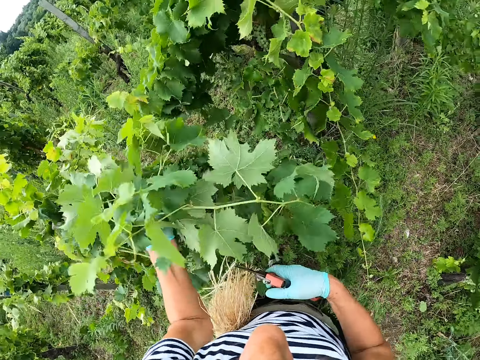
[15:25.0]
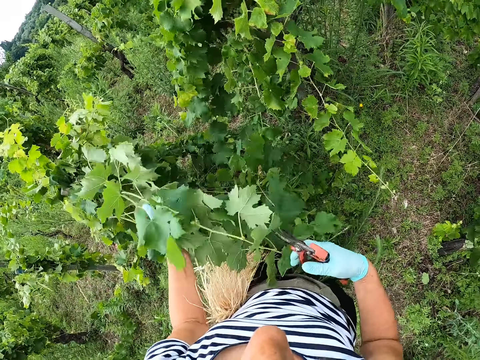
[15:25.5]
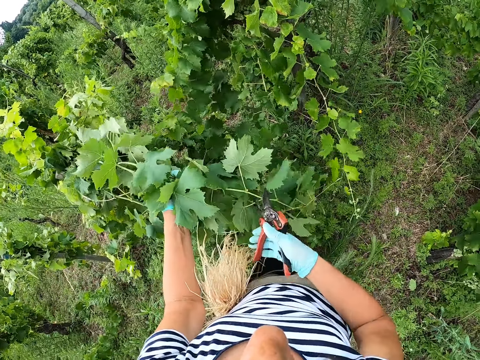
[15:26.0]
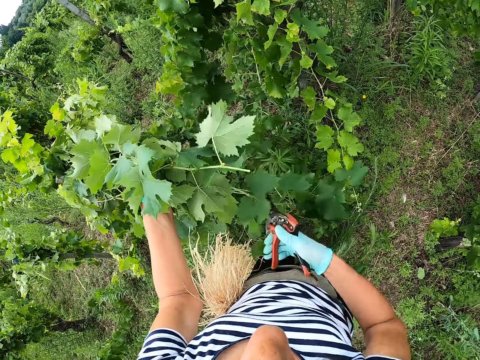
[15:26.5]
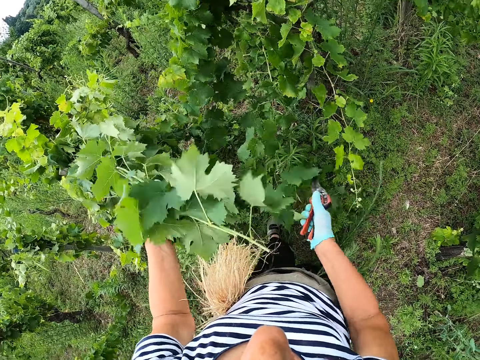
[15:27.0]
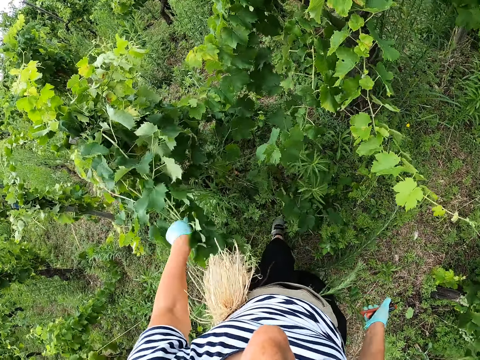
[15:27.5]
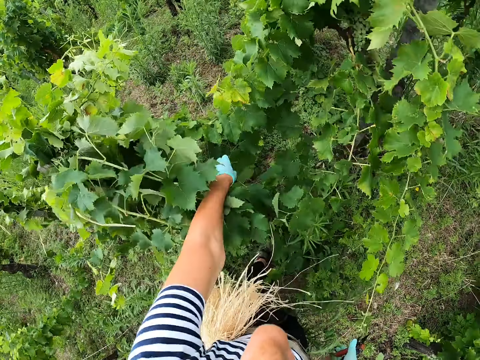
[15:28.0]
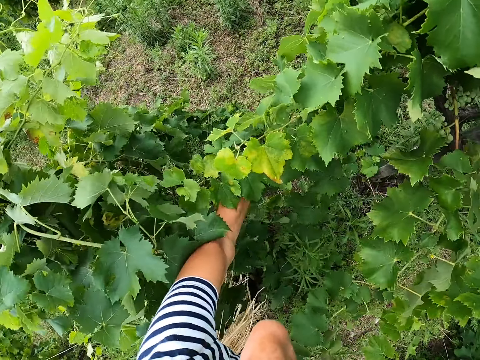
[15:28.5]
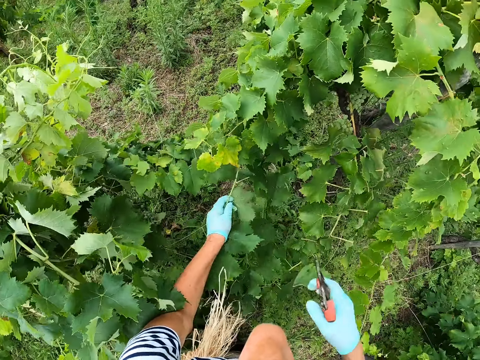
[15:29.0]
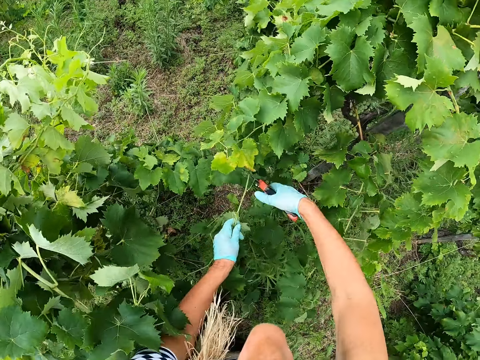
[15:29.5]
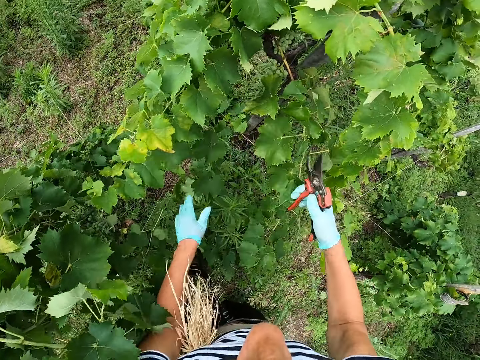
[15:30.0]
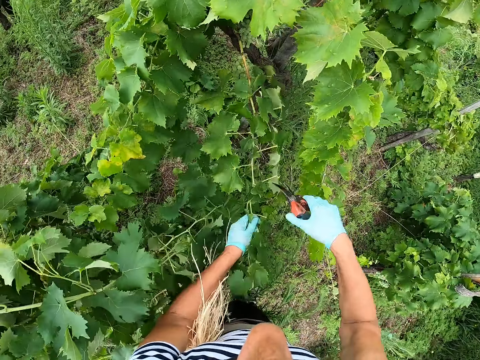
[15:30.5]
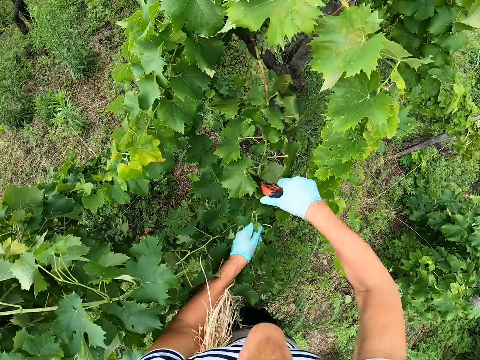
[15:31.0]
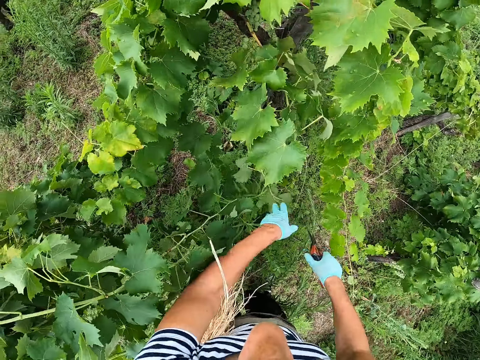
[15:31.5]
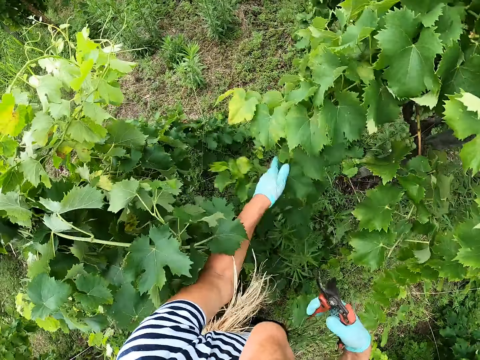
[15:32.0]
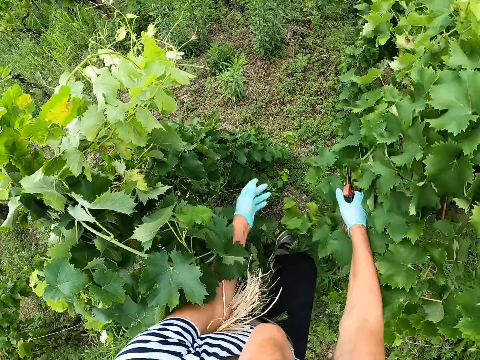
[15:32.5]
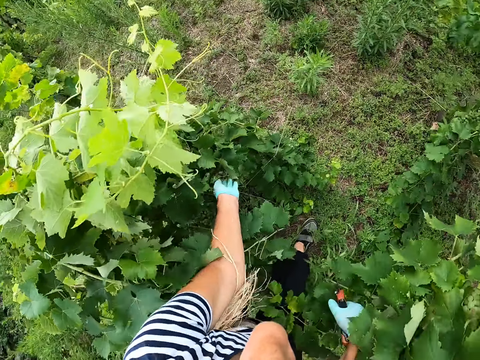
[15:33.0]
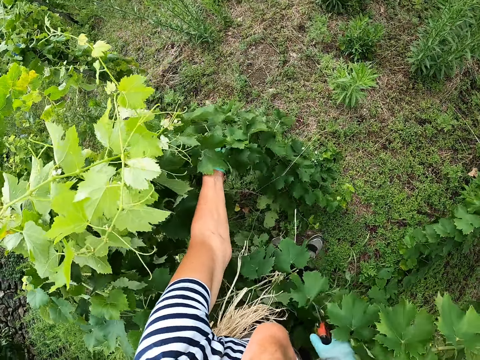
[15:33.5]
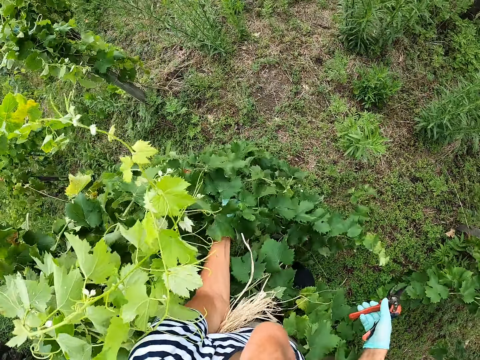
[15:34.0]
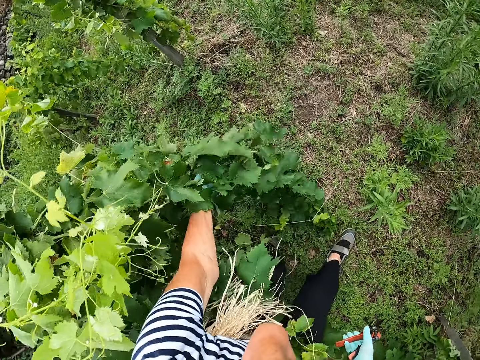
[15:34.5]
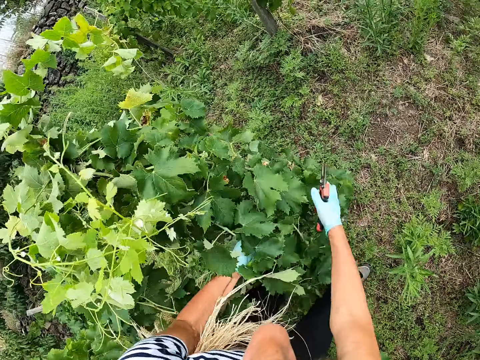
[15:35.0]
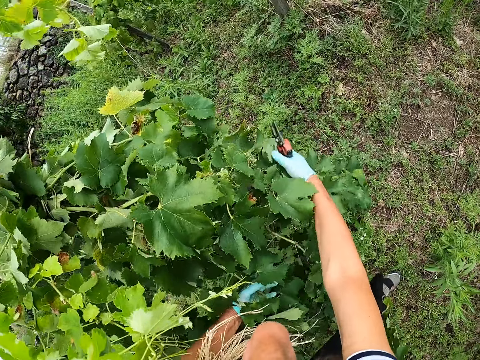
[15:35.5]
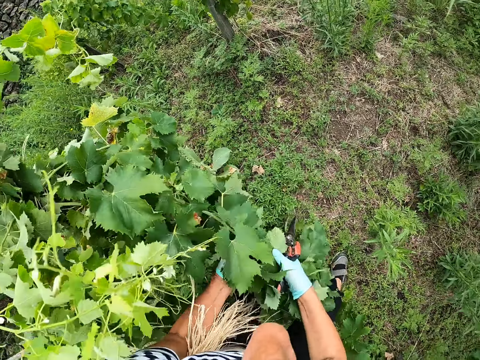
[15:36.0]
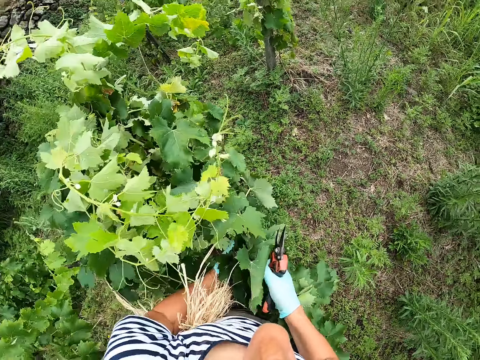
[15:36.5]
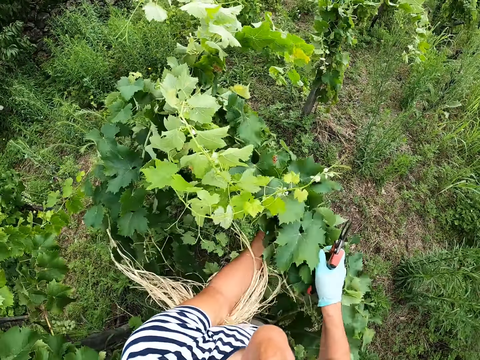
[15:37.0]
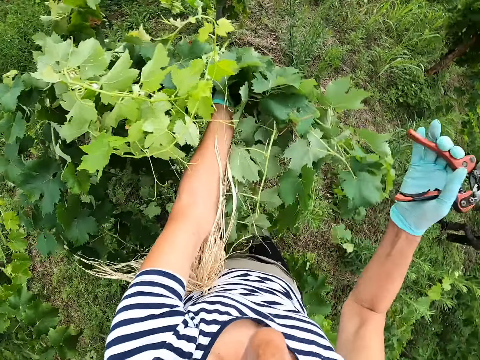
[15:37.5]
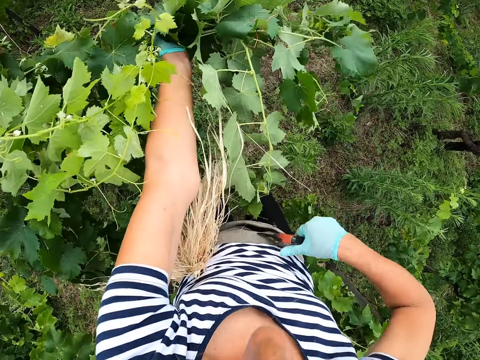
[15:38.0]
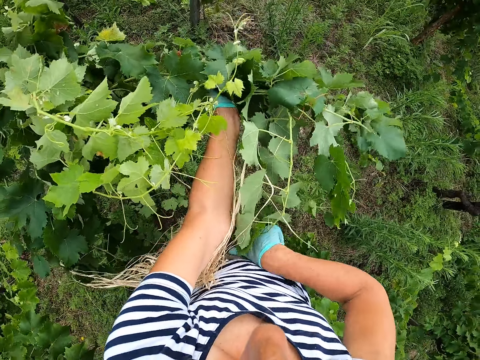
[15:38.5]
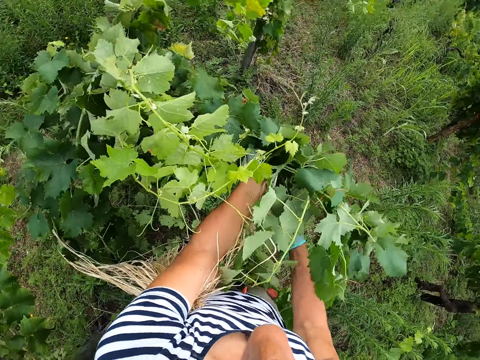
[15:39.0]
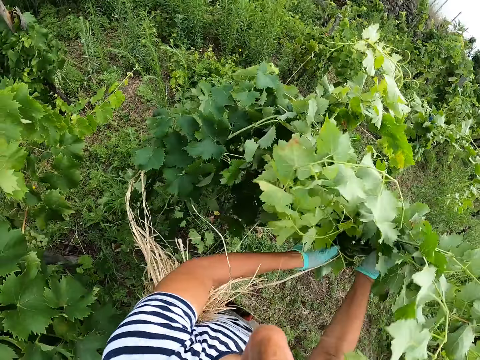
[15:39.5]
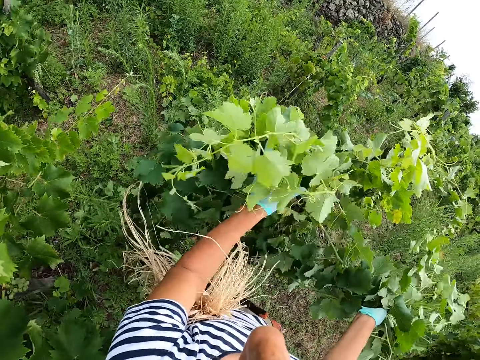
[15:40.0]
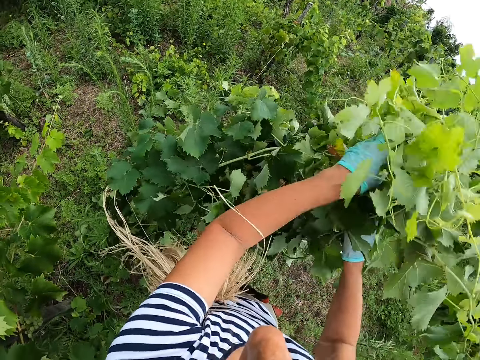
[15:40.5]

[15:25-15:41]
The camera wearer cuts the plant with the pruning shears. They make a step. They align the plants. They pull leaves together and cut the leaves. They put the shears on the waist.

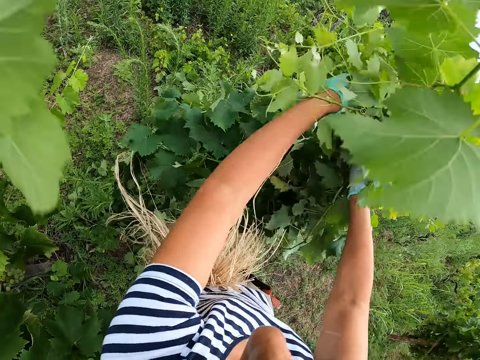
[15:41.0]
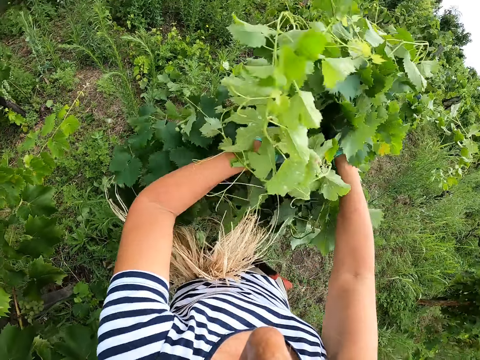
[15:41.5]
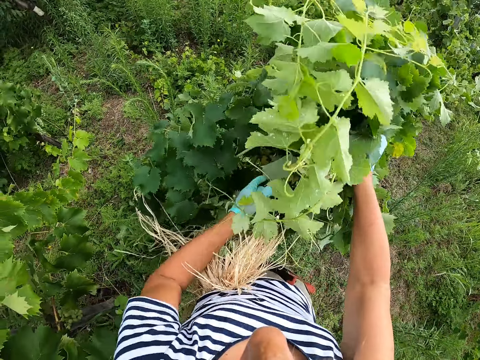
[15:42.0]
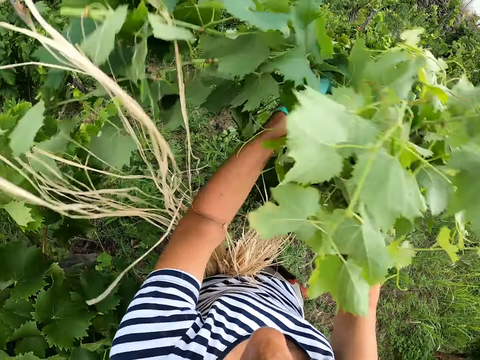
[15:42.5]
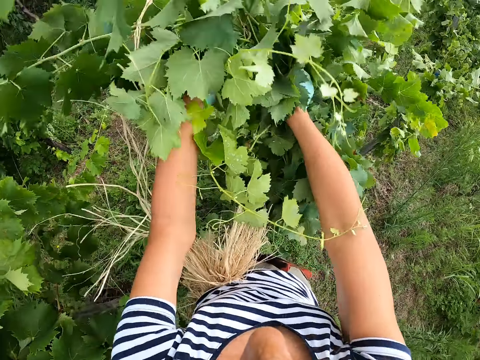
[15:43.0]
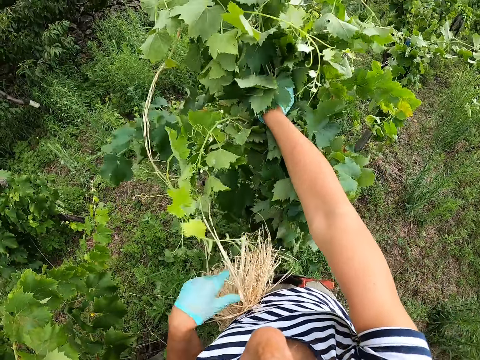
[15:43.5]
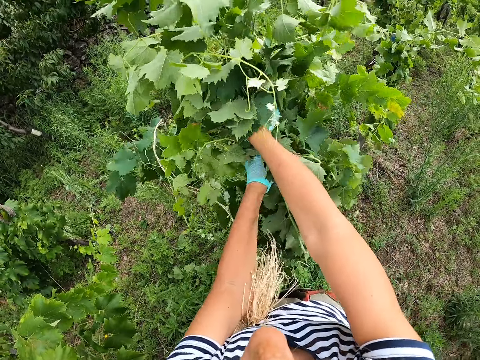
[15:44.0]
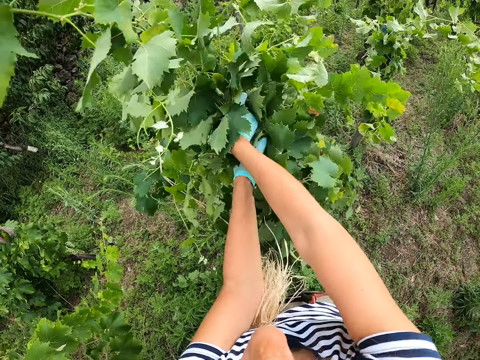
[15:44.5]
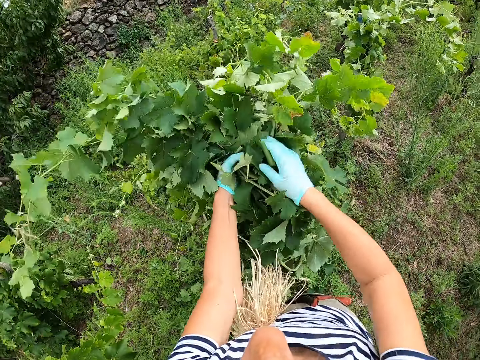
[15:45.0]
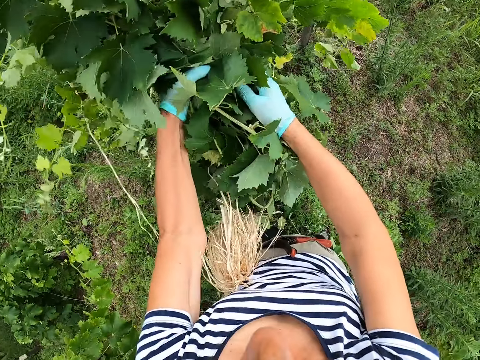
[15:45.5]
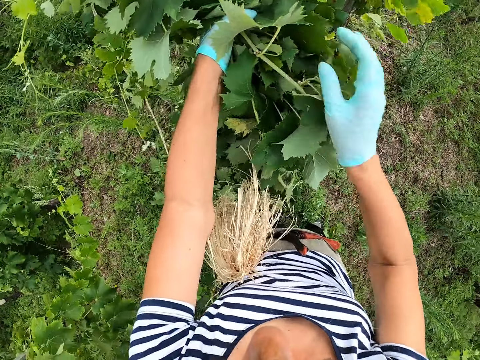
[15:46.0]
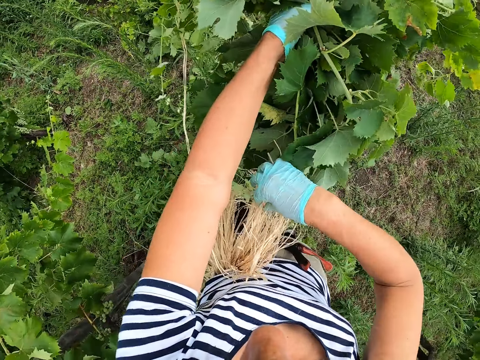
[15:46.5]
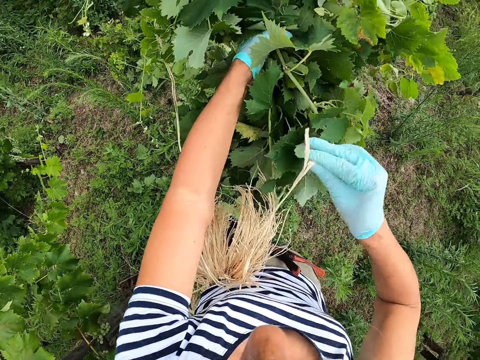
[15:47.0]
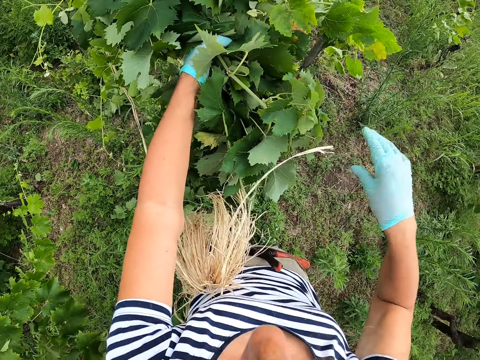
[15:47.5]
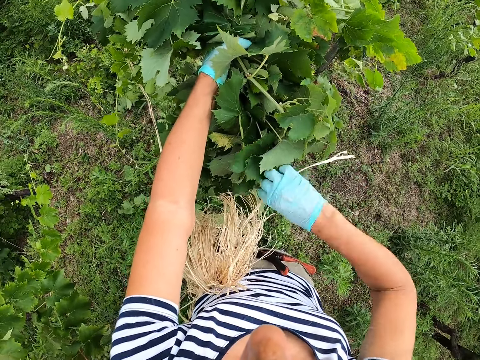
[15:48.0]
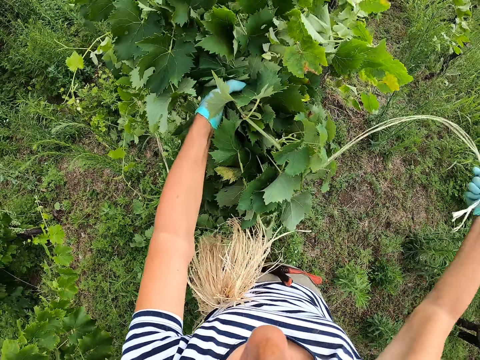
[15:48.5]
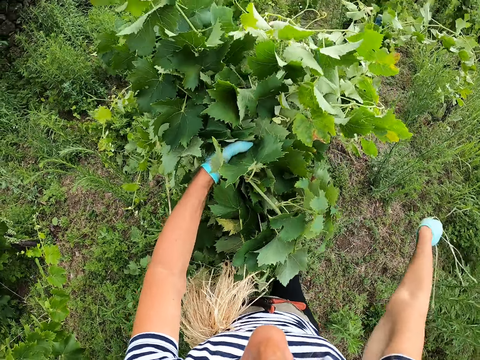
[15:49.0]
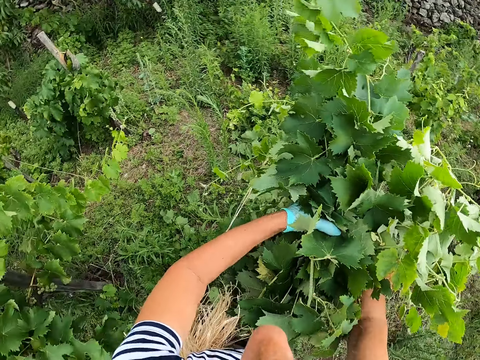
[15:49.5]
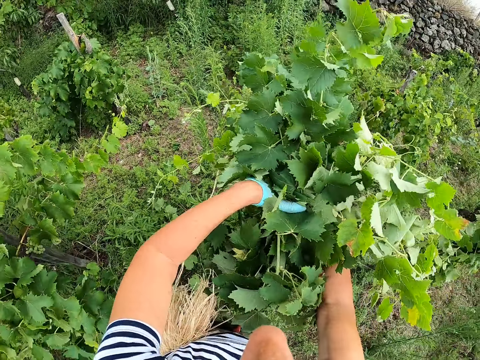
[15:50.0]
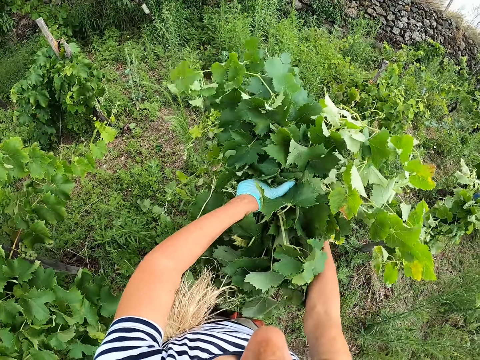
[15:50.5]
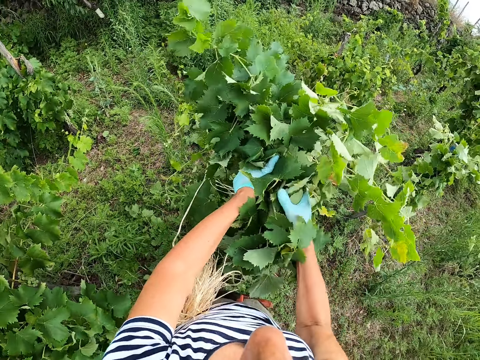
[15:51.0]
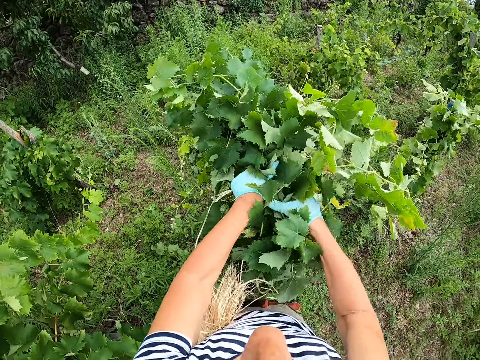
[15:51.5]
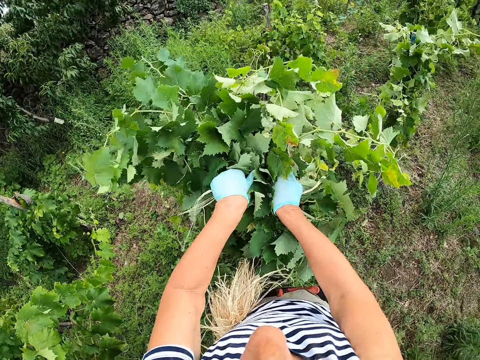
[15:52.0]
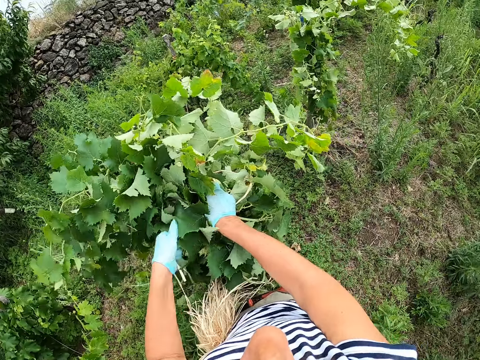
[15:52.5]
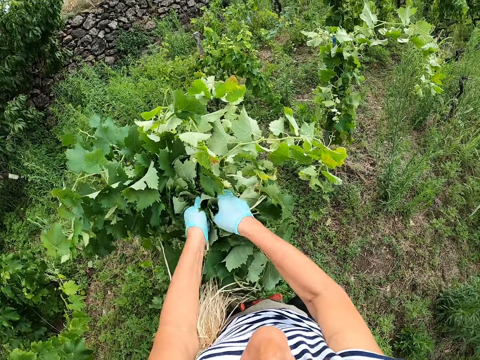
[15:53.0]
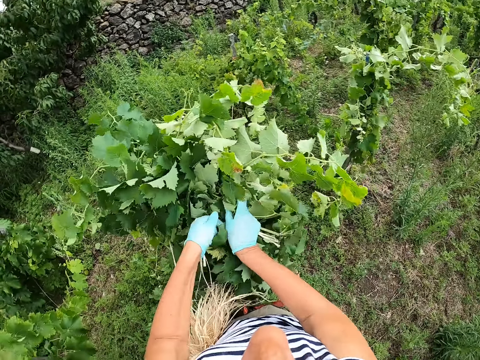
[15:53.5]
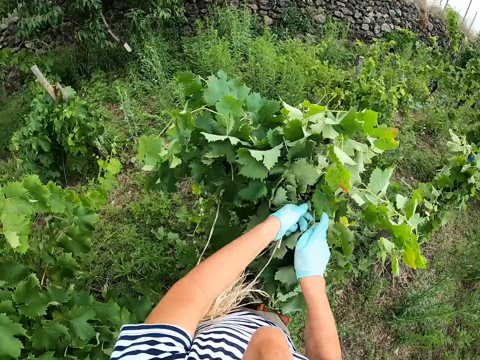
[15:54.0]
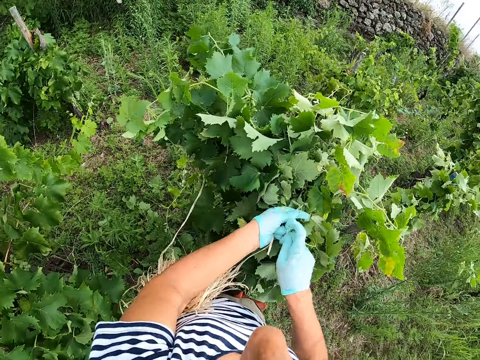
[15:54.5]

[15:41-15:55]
The camera wearer aligns the plants. They put leaves together. They pick up the string from the waist. They tie the plant on the pole.
